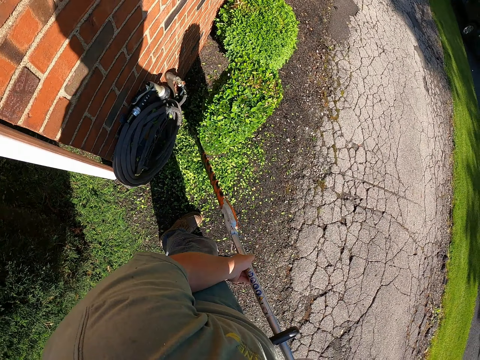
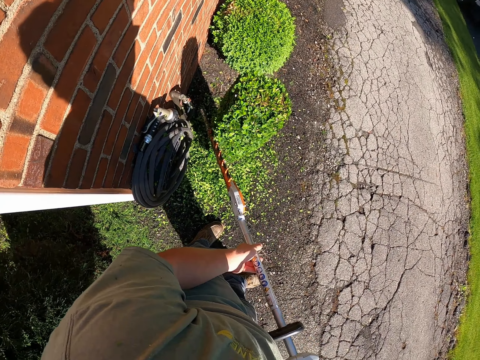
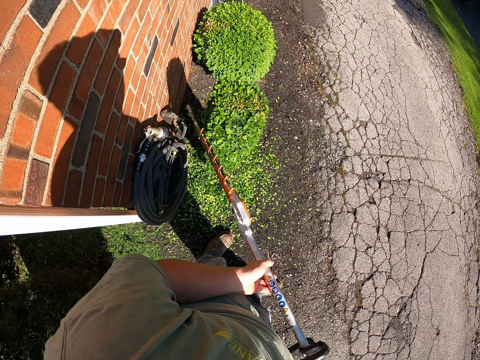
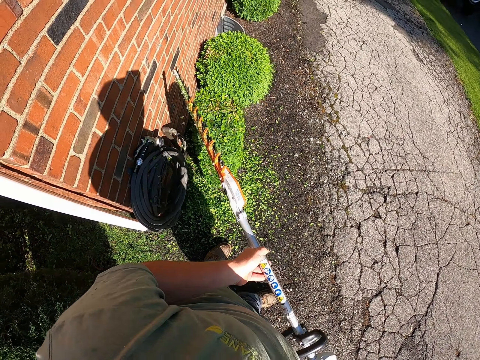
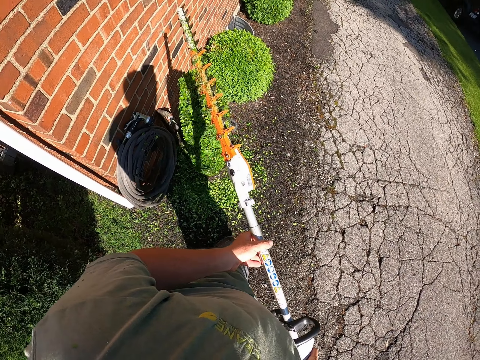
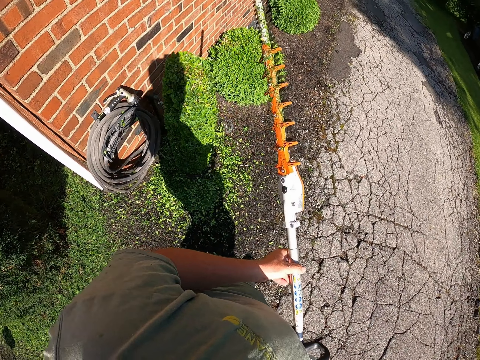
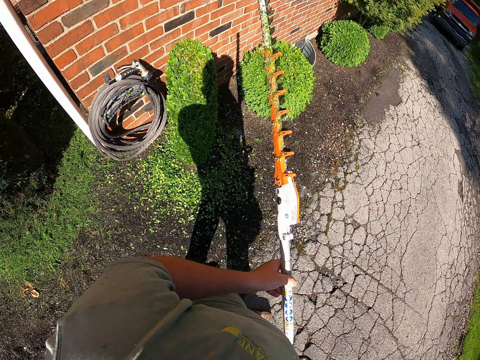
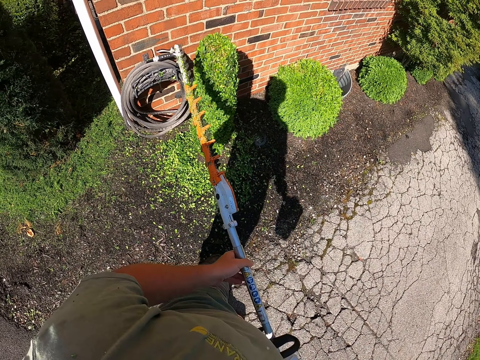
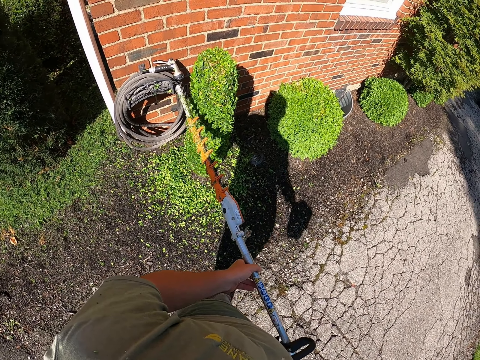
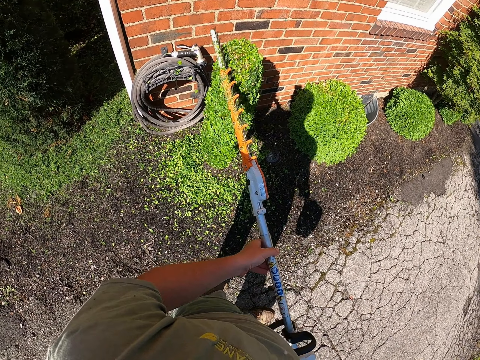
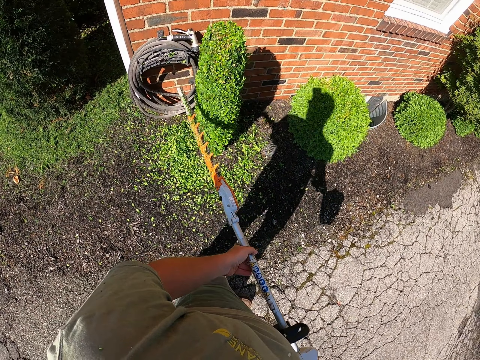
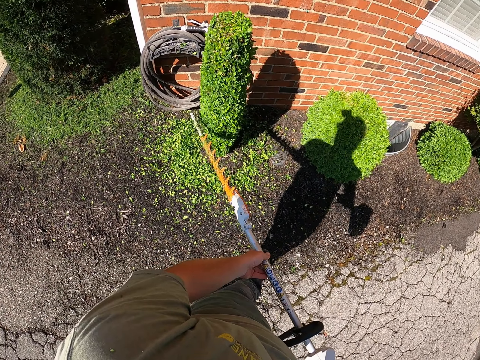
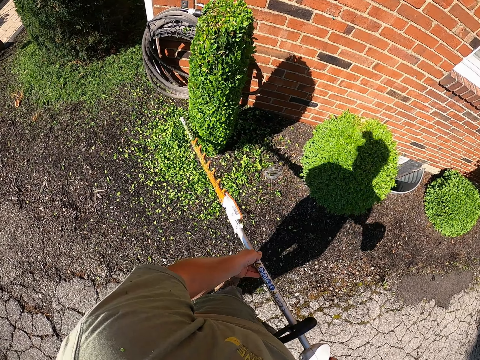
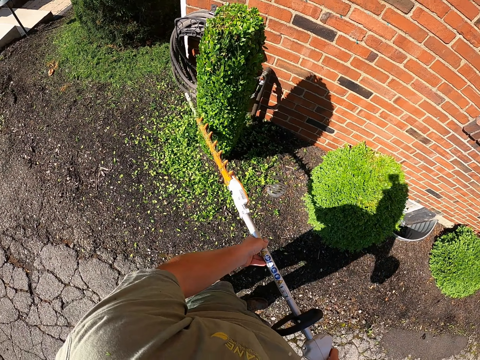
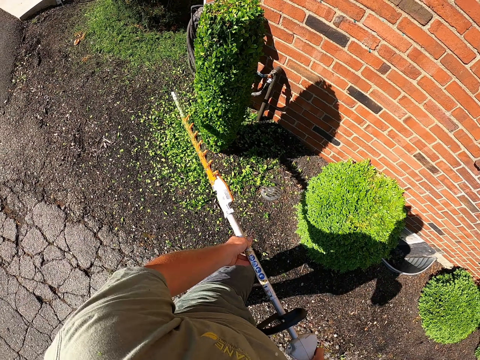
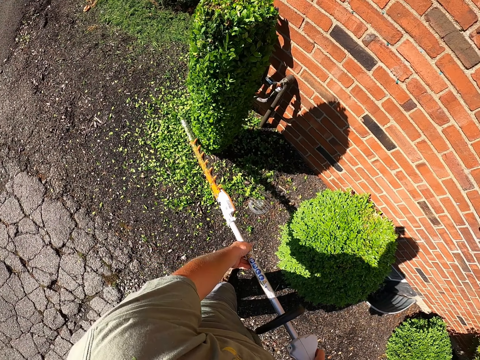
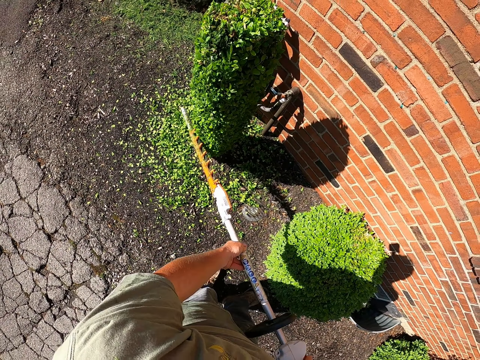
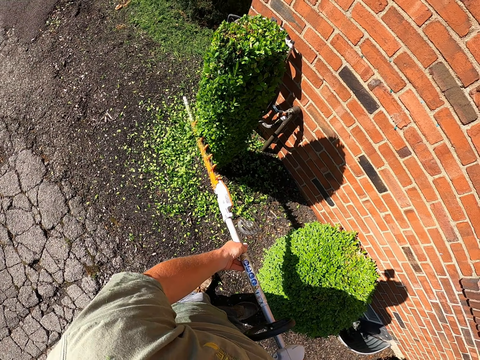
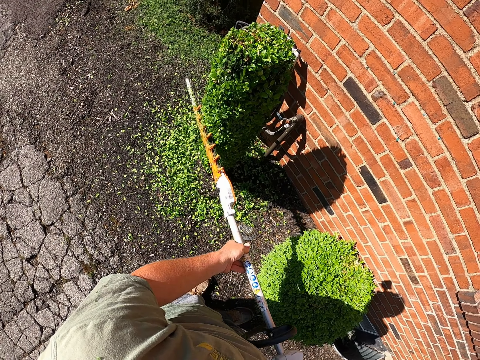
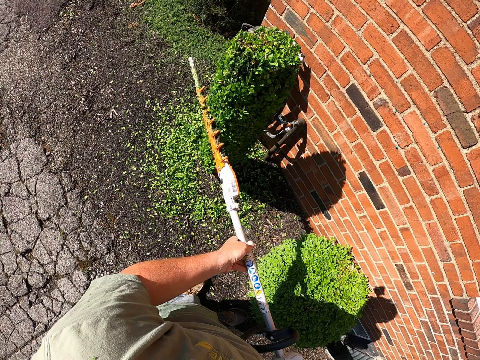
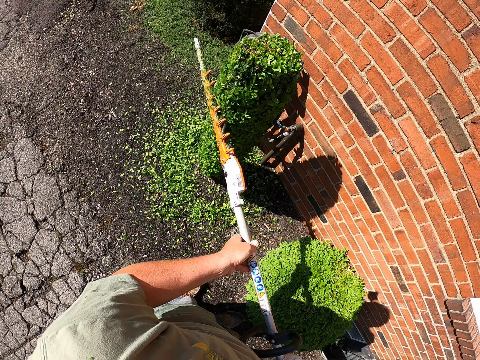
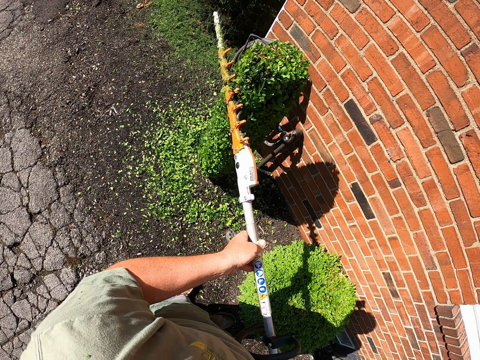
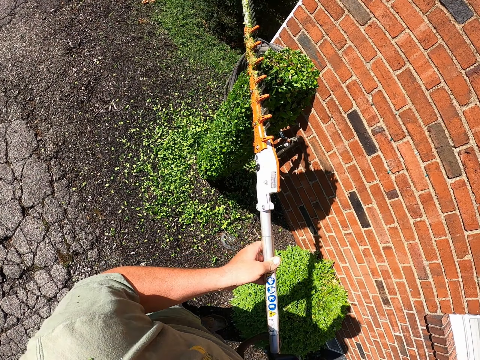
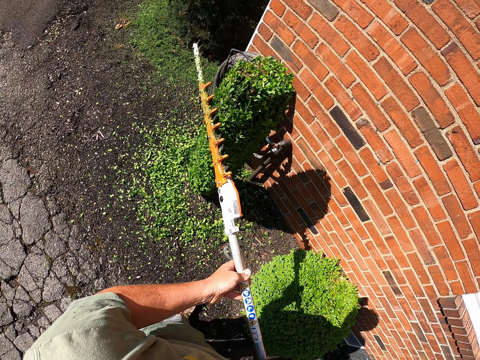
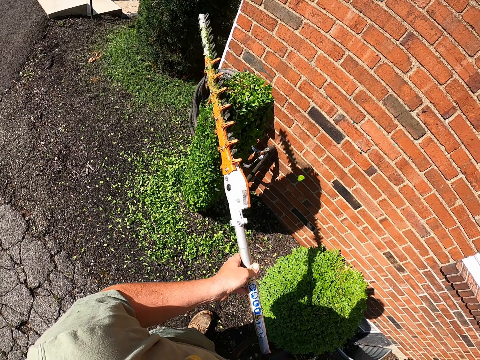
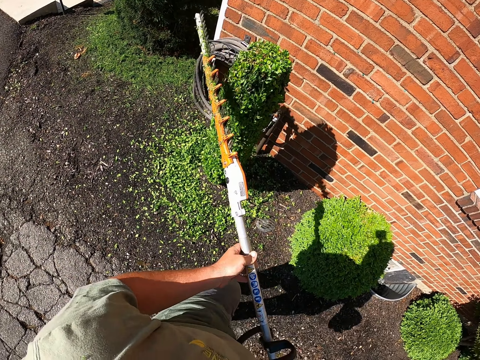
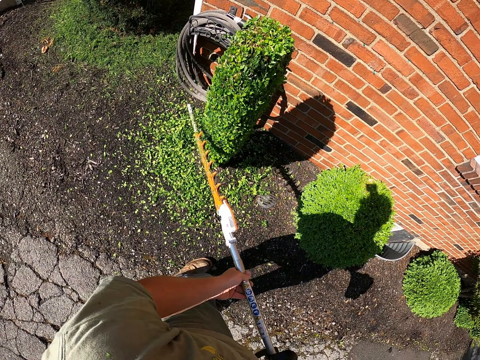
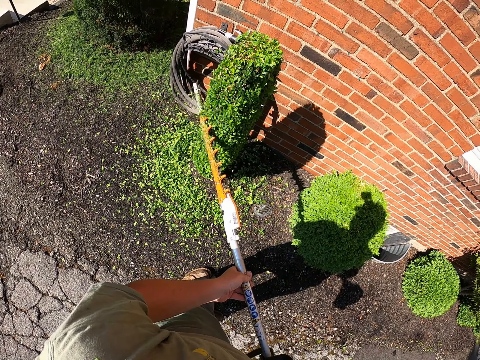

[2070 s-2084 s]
The camera wearer moves around.

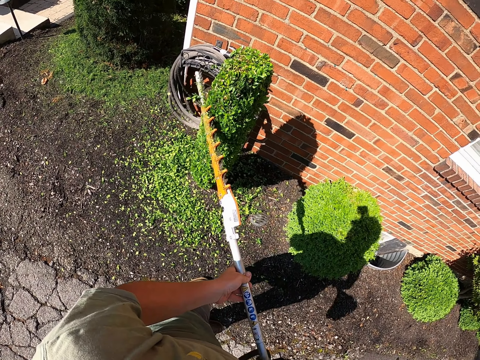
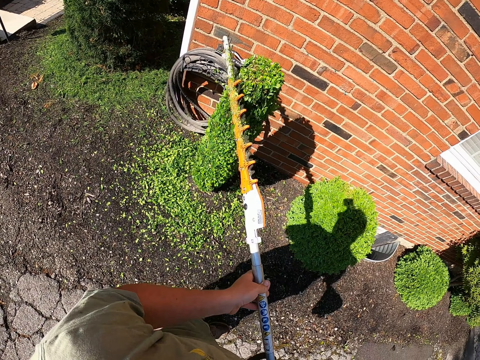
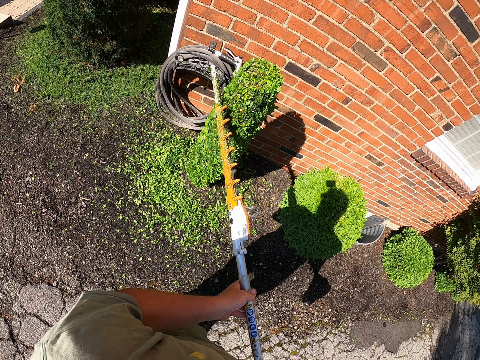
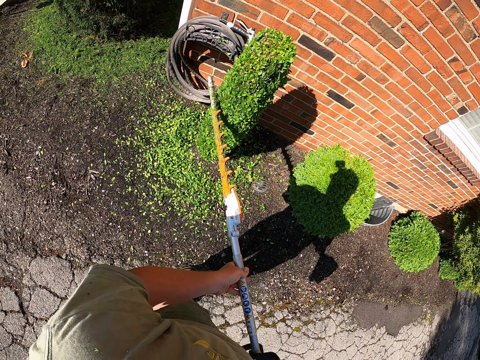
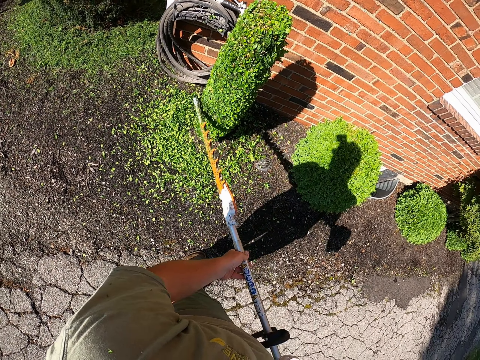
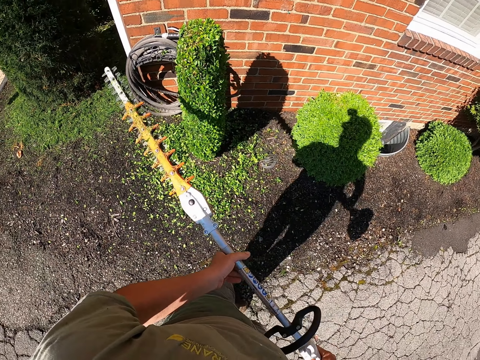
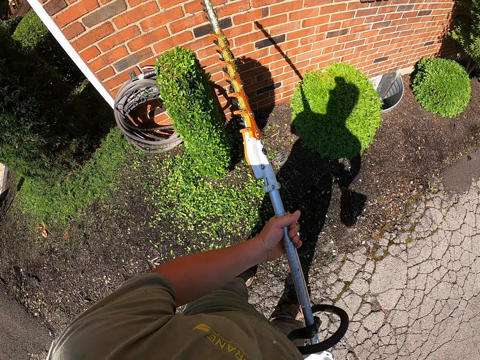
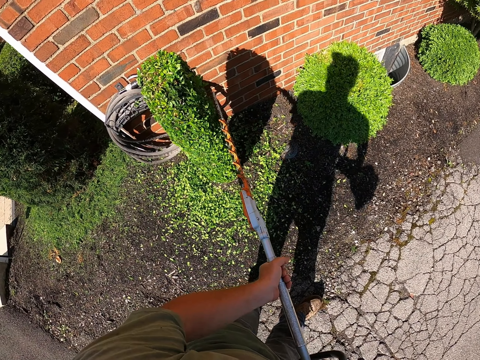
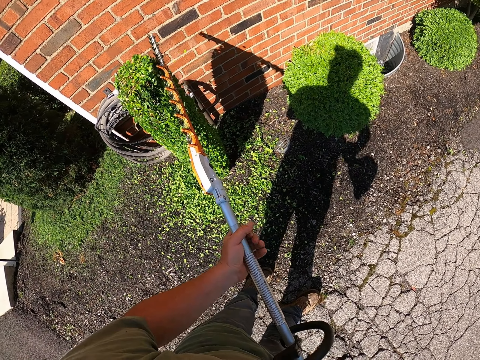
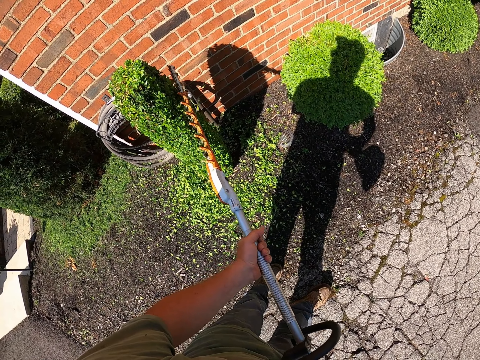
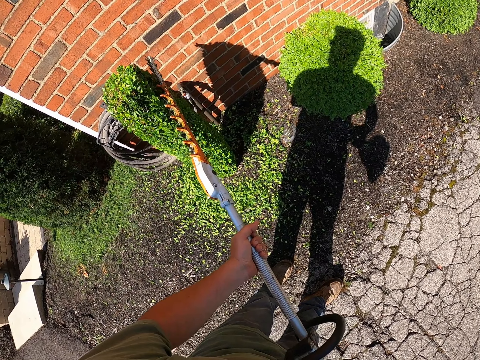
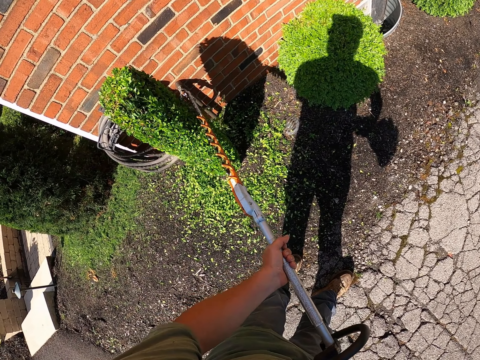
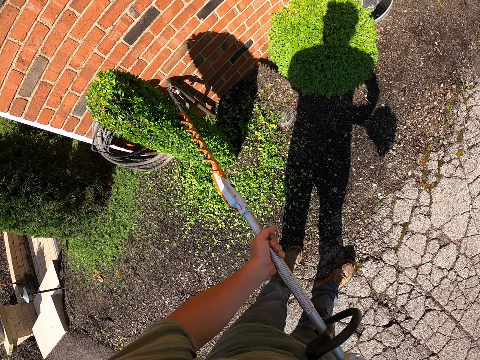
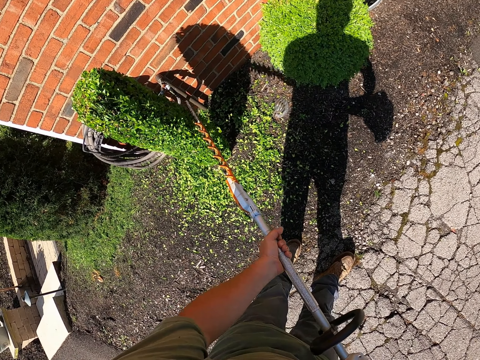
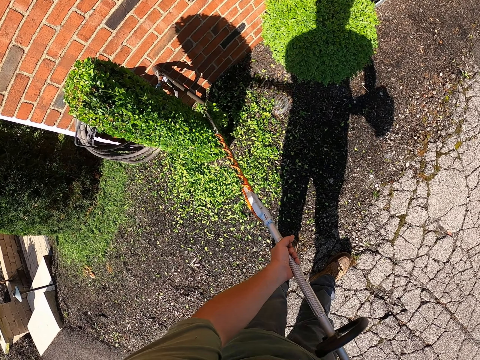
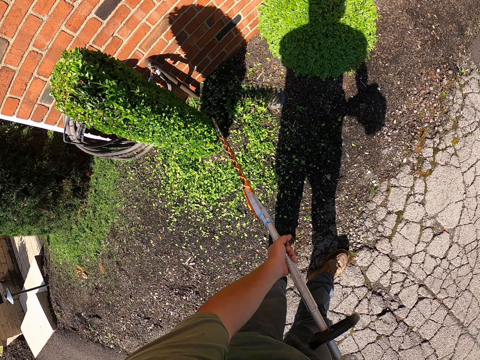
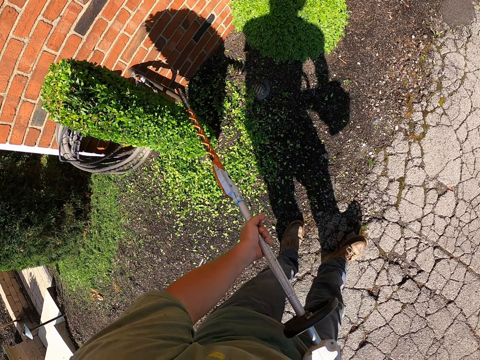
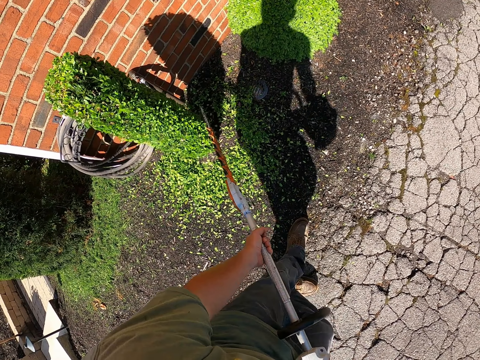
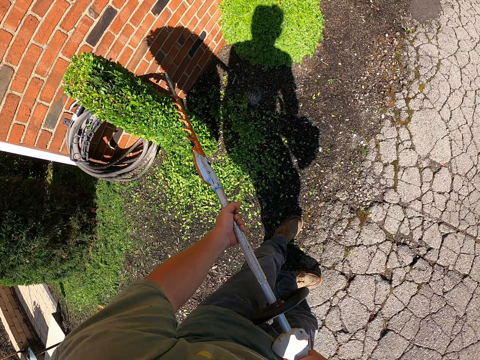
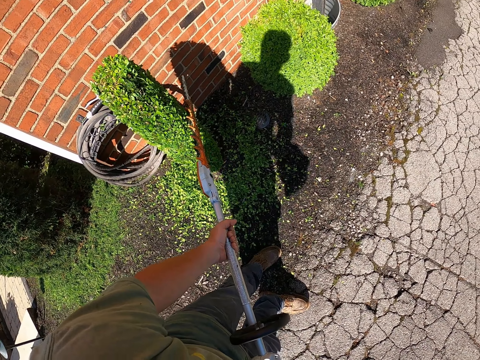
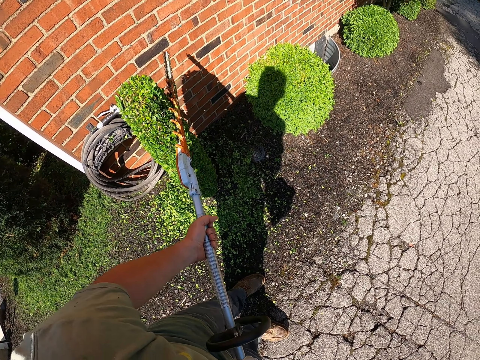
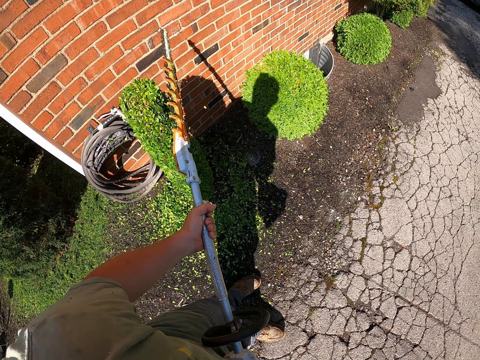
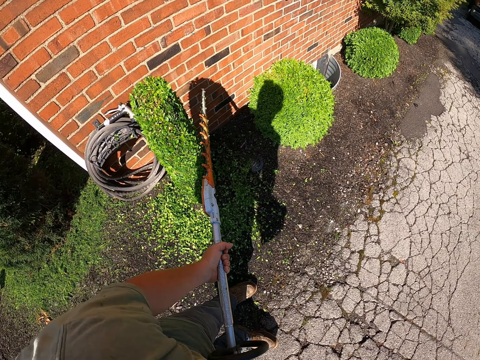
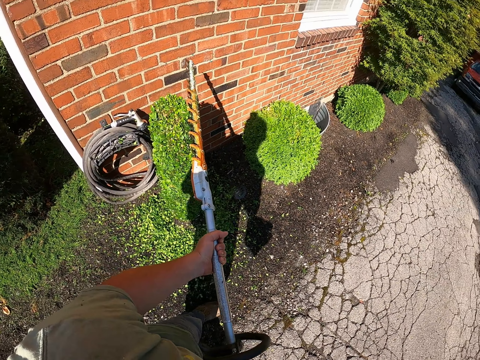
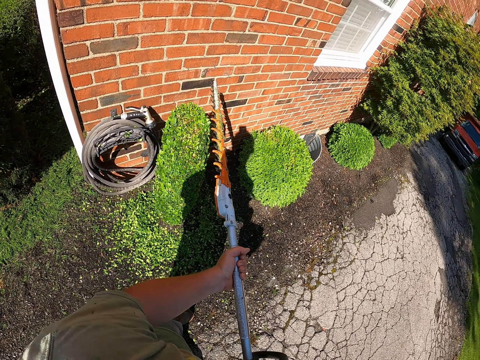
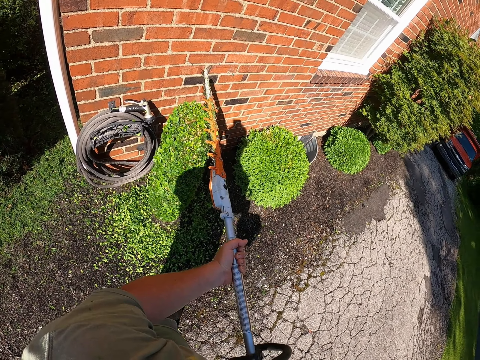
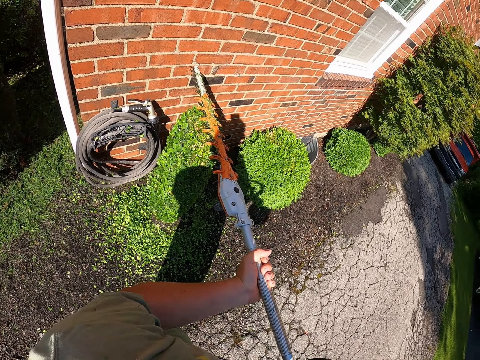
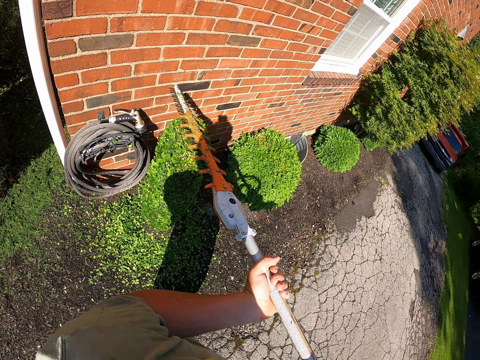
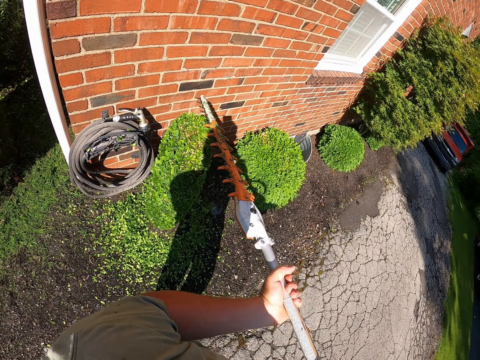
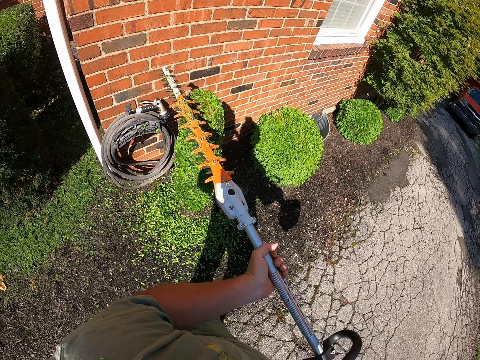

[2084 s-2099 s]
The camera wearer repositions the flower trimmer machine. They trim the flower. They continue trimming the plant.
